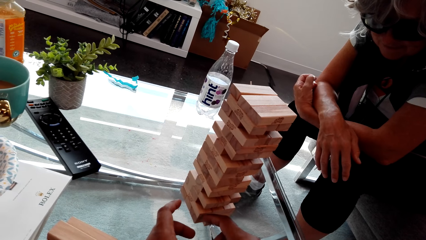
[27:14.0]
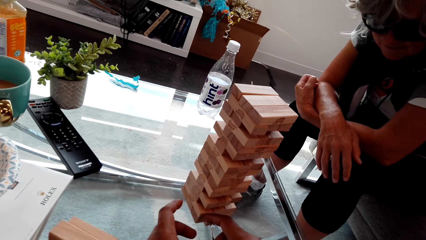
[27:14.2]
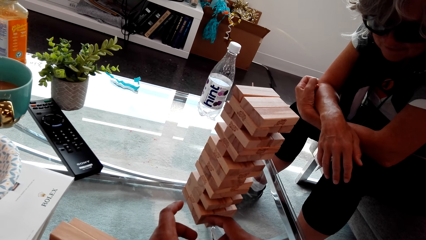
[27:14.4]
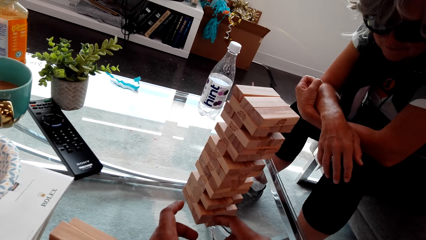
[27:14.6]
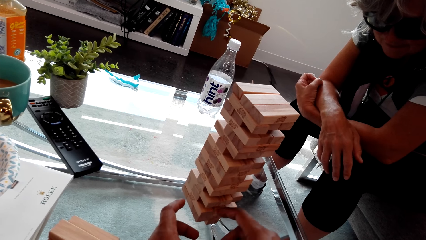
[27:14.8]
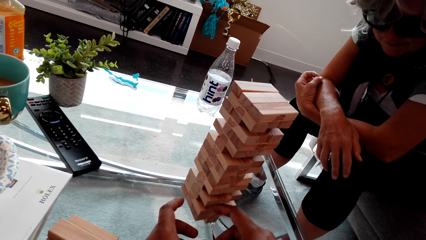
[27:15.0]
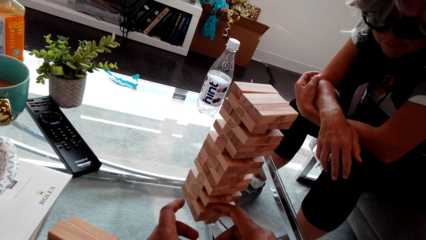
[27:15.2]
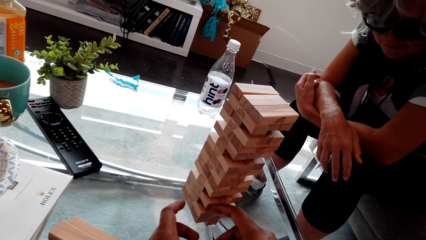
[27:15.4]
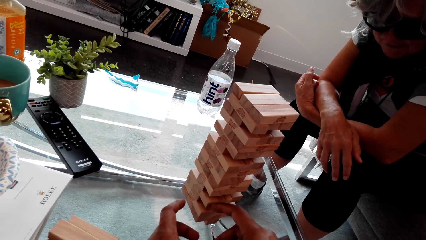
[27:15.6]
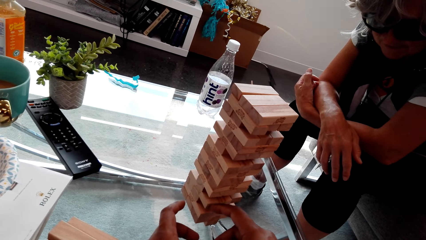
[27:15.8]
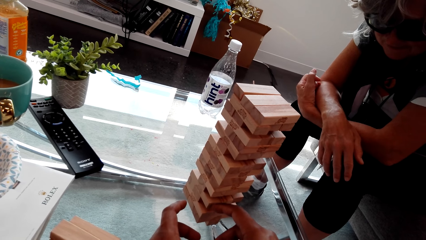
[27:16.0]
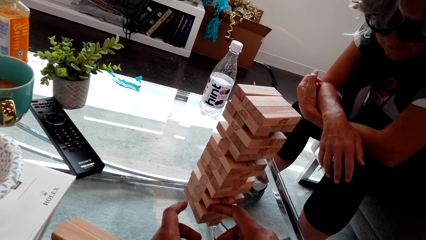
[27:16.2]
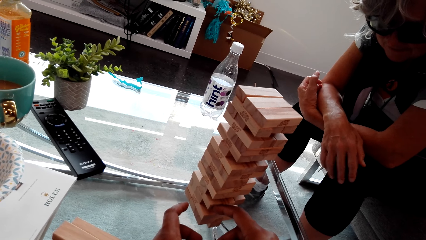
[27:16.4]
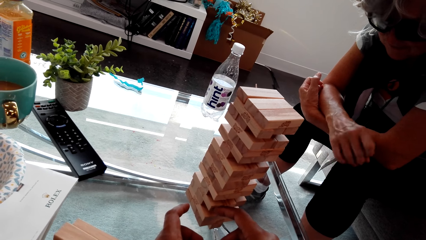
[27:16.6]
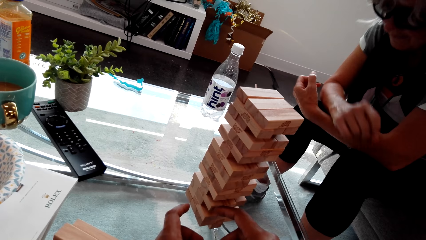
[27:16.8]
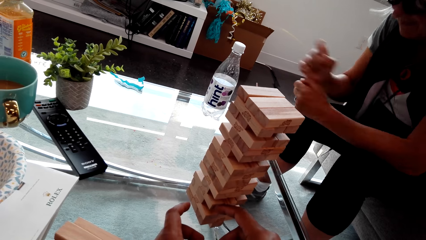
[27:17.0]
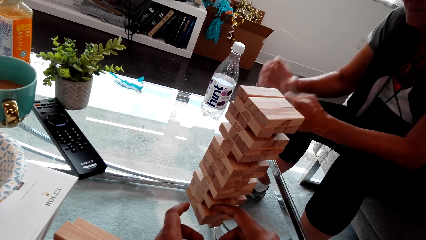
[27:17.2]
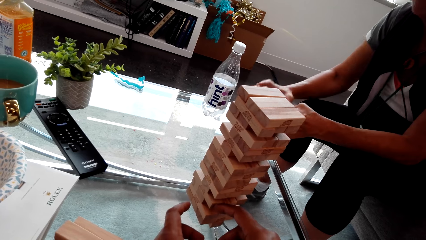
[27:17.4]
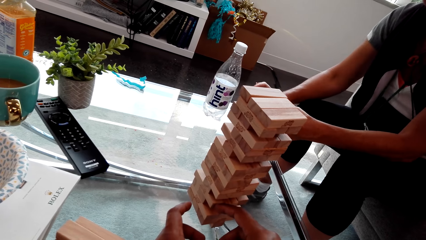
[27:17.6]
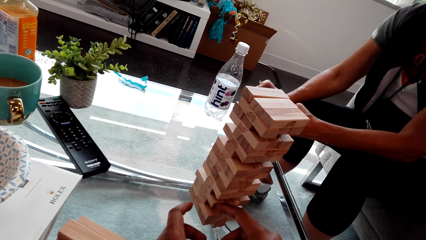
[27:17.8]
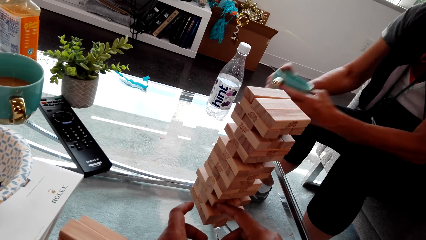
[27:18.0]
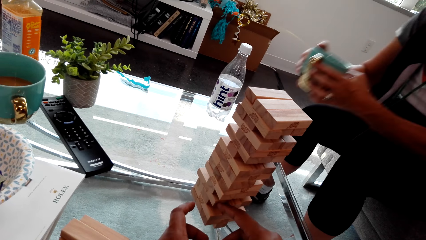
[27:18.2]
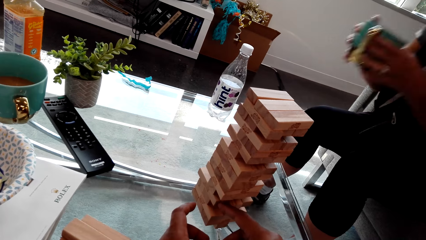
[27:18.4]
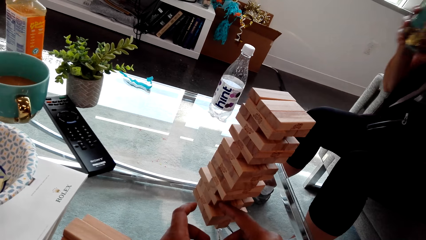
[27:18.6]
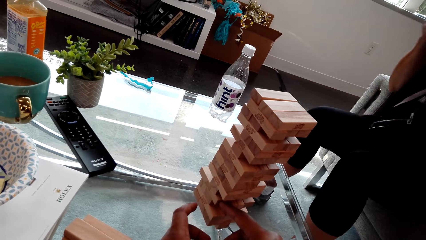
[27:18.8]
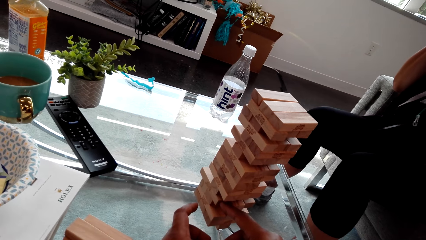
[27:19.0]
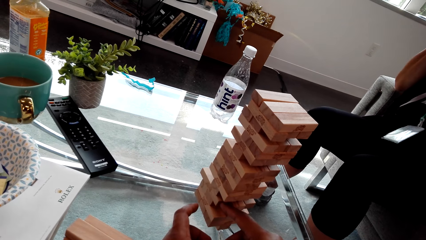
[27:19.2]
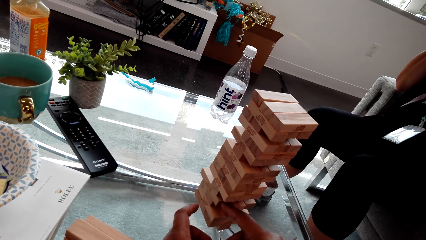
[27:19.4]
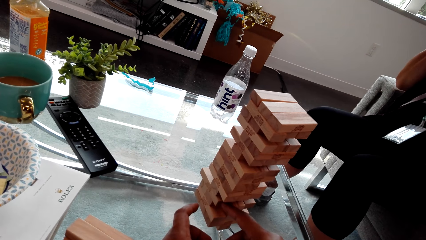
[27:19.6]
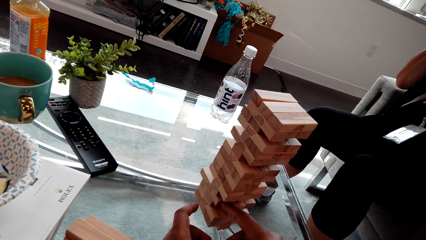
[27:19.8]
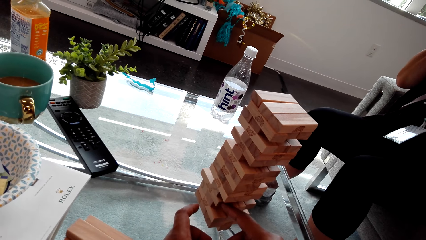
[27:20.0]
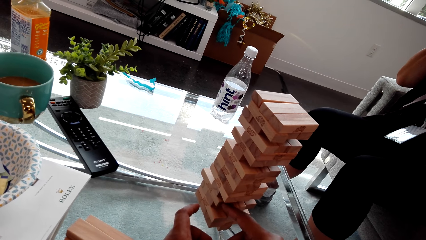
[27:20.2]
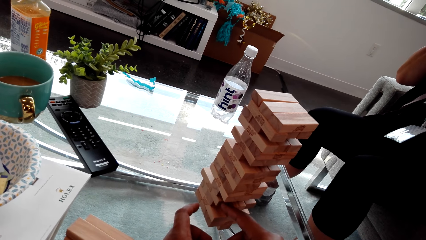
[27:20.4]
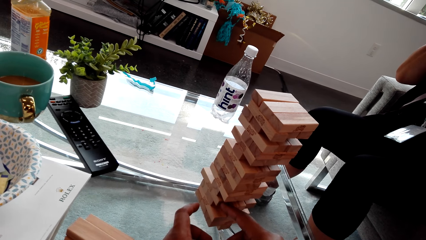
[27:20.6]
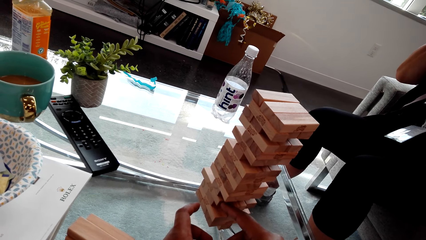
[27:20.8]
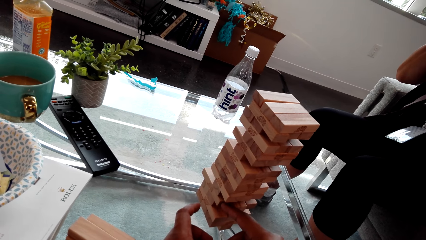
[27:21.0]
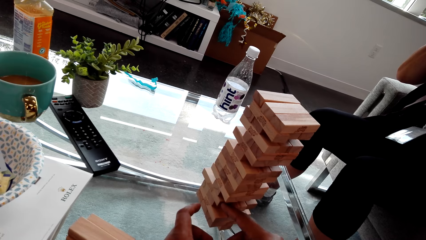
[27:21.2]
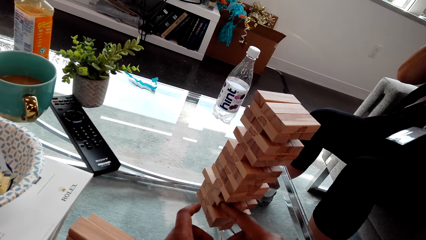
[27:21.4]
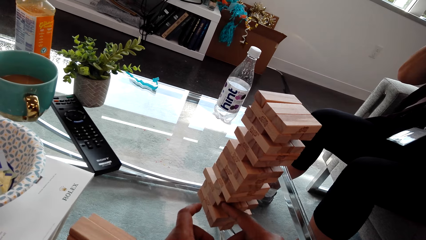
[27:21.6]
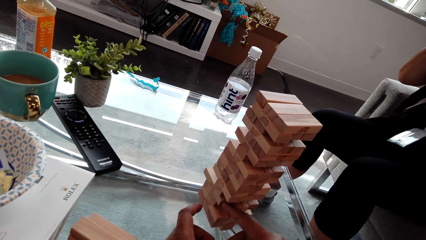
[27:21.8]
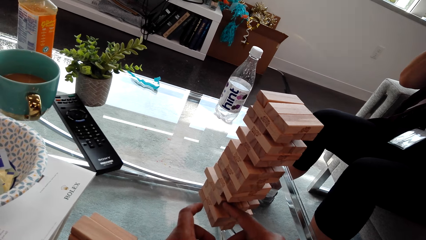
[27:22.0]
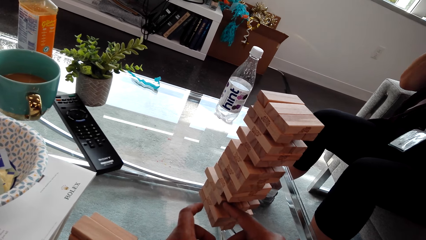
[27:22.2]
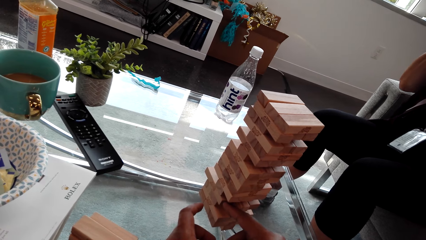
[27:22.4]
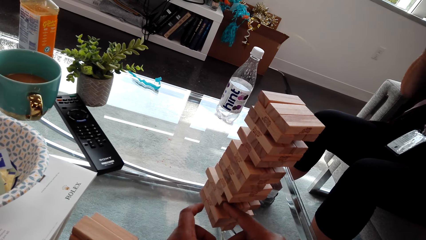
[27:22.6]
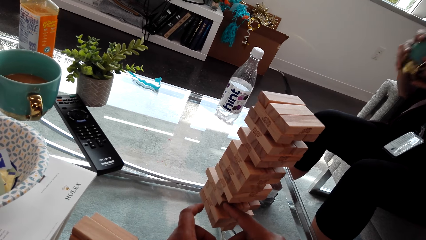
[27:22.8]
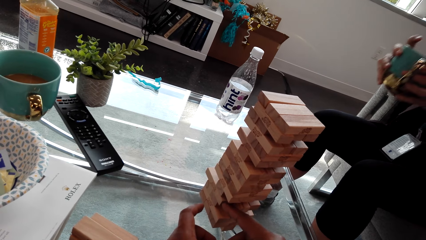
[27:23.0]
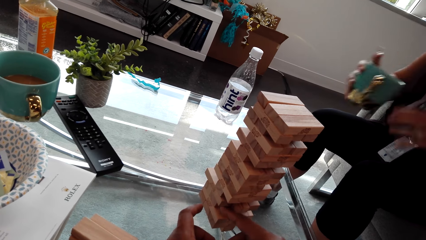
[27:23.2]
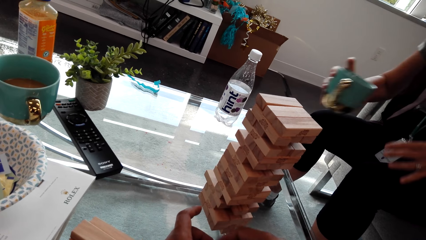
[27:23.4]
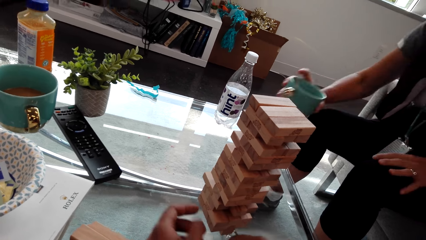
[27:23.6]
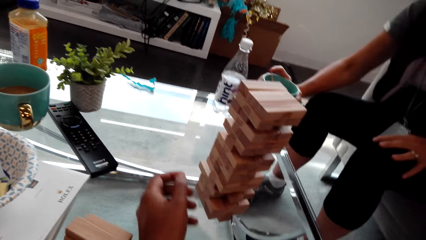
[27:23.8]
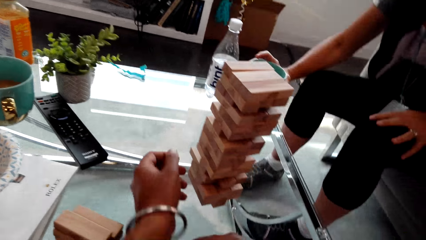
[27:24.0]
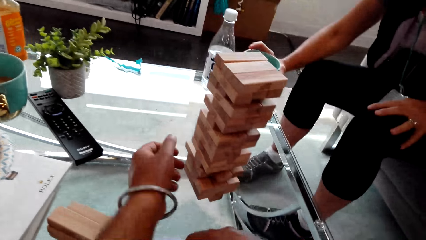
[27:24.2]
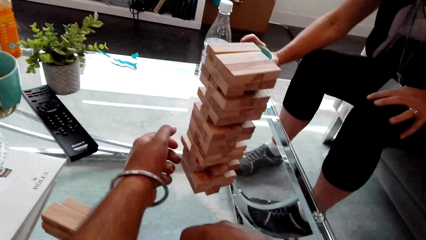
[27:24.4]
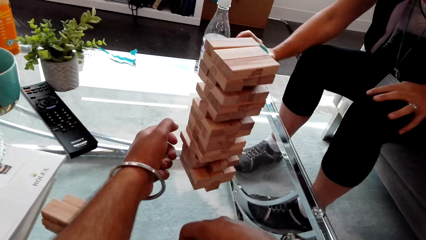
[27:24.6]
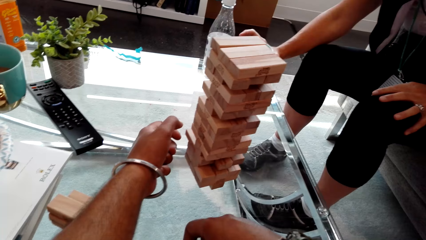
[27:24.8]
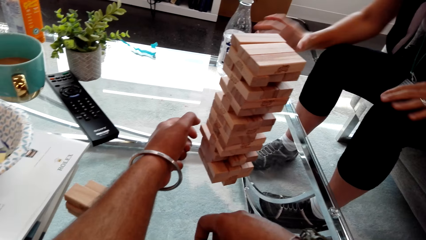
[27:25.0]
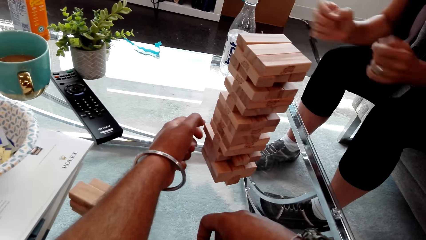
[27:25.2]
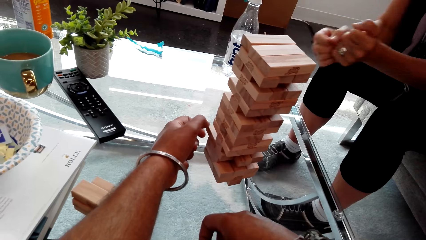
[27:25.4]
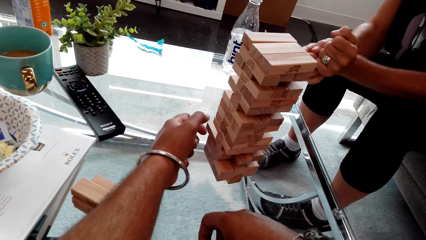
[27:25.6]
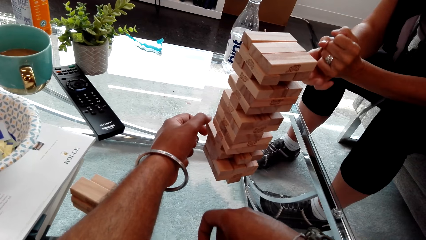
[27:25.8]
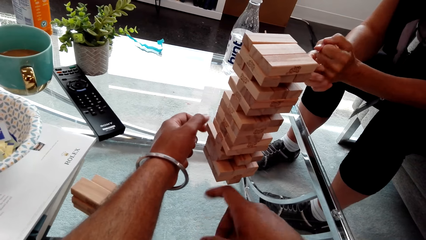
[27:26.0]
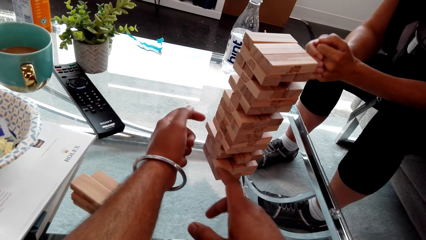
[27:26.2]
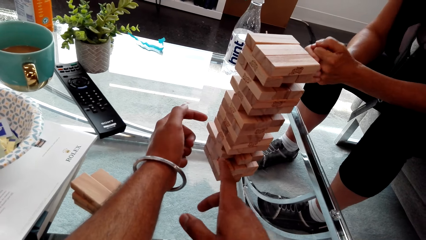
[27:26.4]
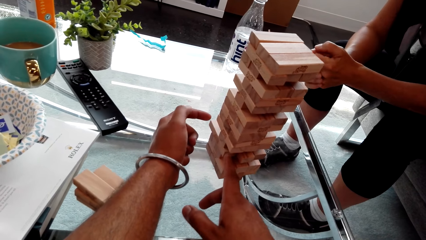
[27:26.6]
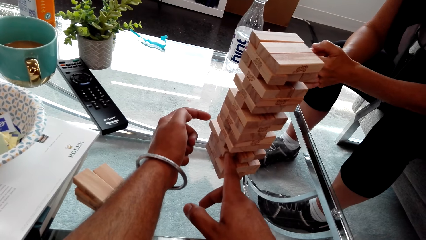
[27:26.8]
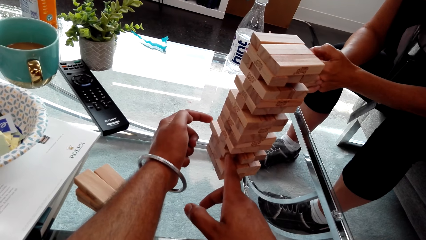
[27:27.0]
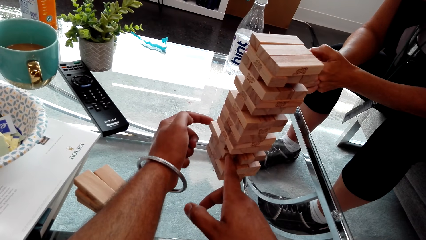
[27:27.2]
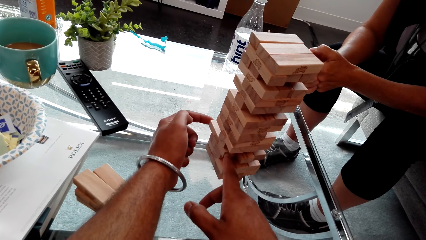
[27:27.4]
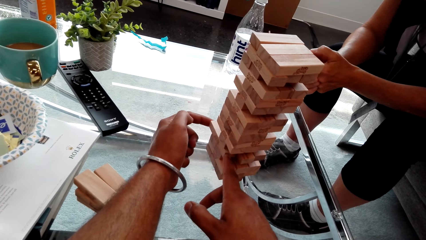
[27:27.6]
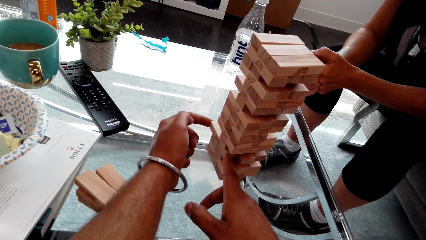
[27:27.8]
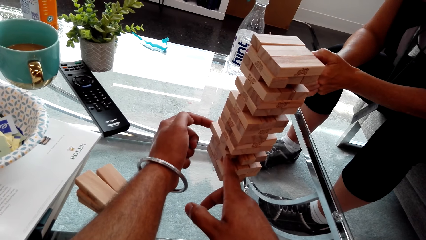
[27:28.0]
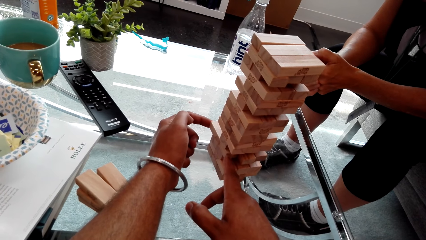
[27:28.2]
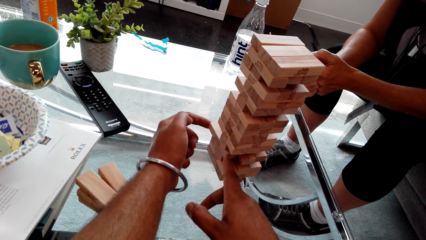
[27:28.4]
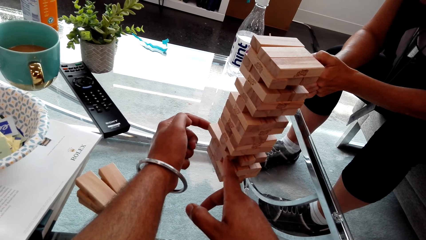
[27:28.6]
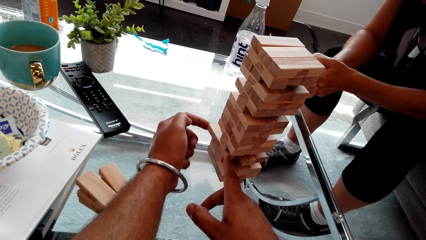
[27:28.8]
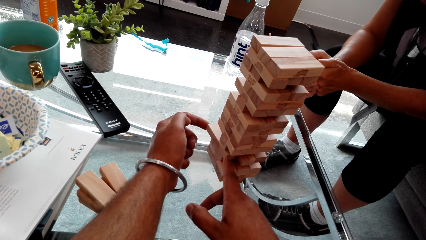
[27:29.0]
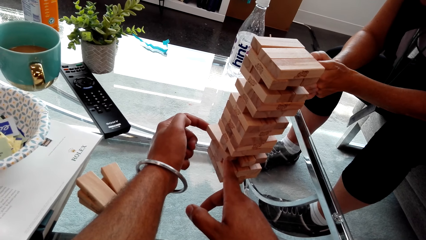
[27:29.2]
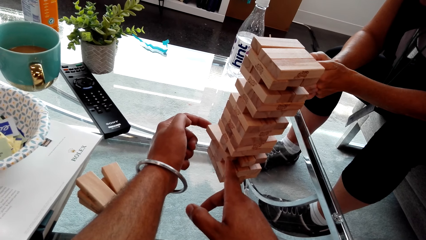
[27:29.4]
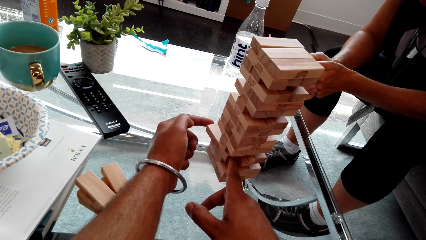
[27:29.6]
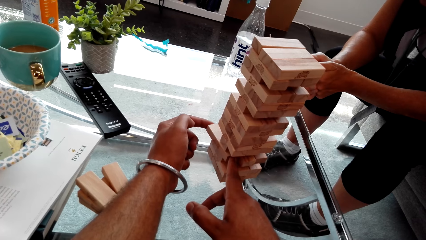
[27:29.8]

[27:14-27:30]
The camera wearer pushes a block. A lady picks up a cup or mug on the table. The lady drinks from the cup. The camera wearer plays the jenga game. The lady drops the cup and places the cup on the table. The camera wearer pulls out the block. They play the jenga game.
